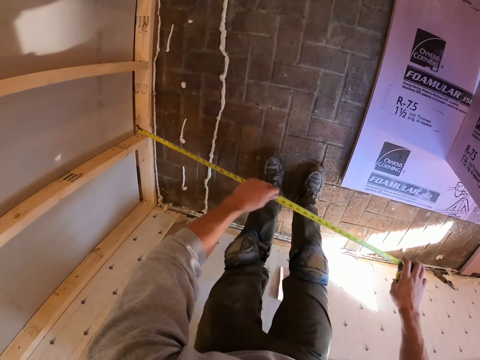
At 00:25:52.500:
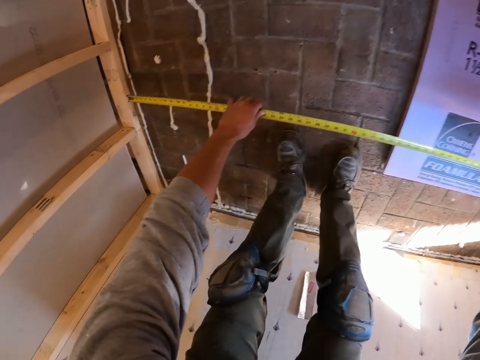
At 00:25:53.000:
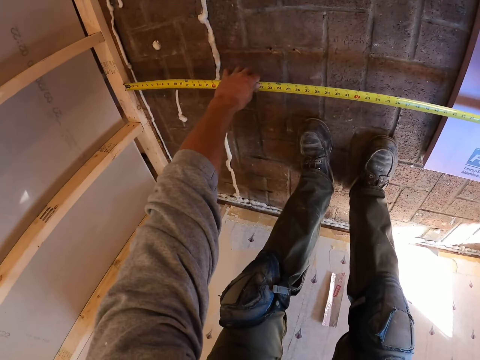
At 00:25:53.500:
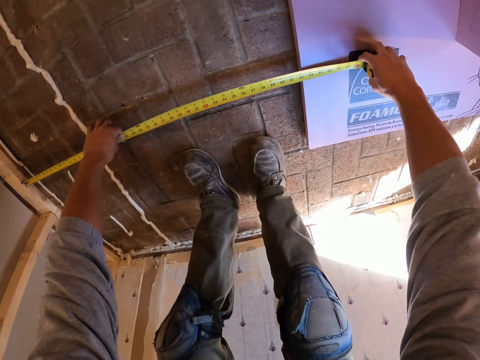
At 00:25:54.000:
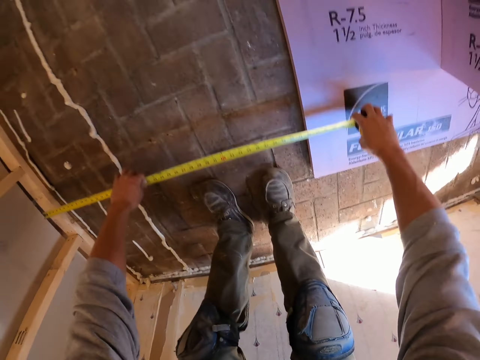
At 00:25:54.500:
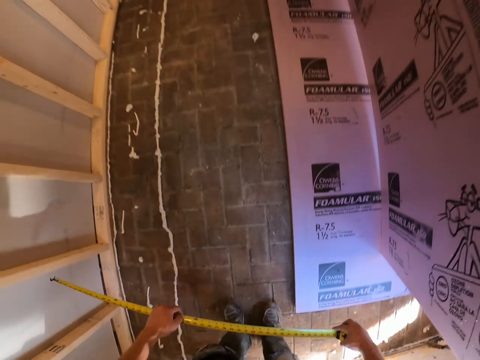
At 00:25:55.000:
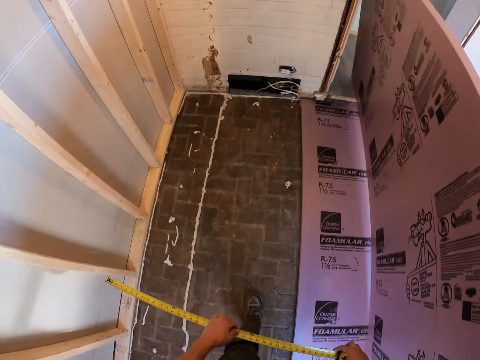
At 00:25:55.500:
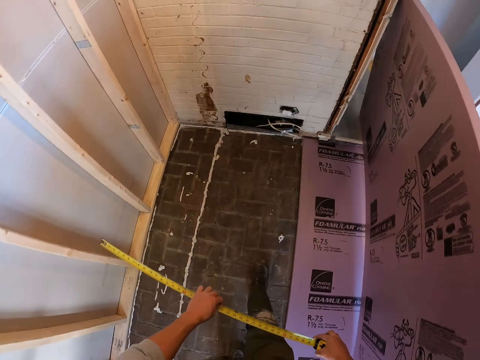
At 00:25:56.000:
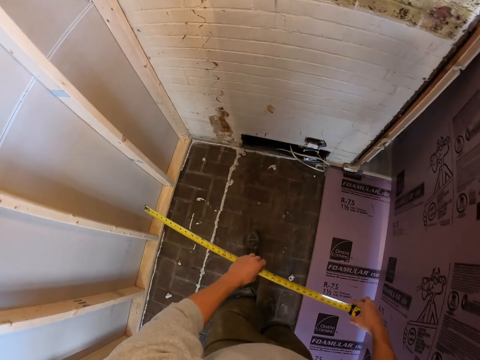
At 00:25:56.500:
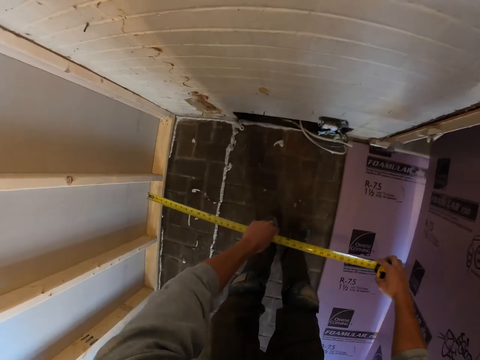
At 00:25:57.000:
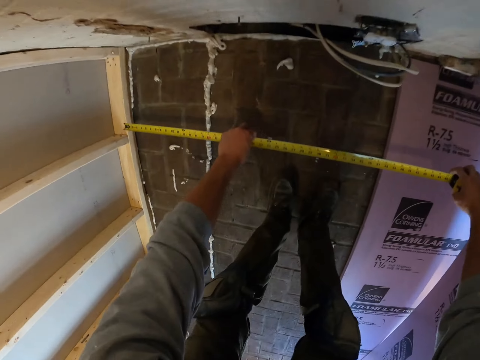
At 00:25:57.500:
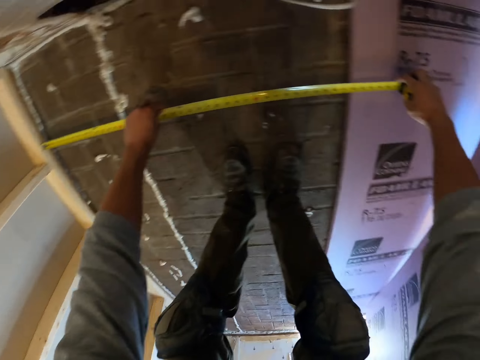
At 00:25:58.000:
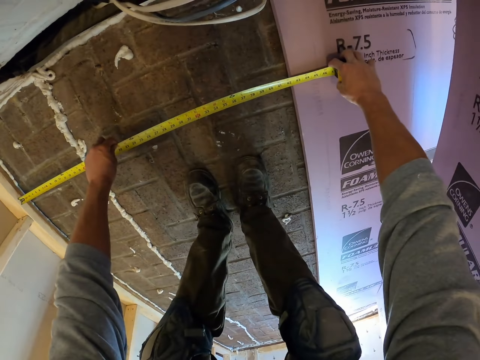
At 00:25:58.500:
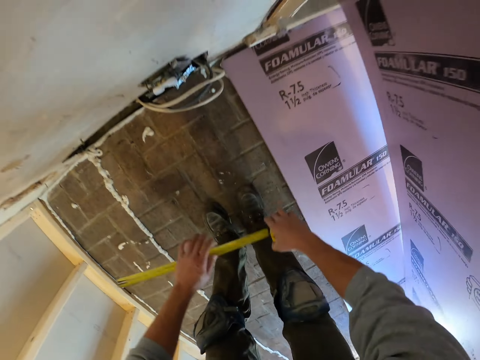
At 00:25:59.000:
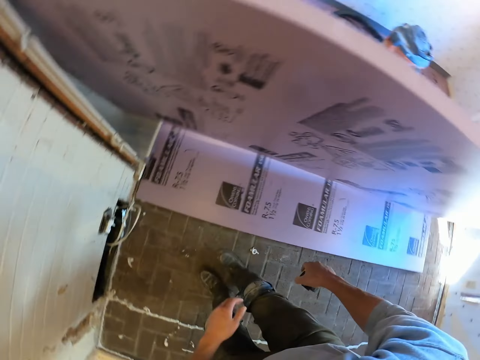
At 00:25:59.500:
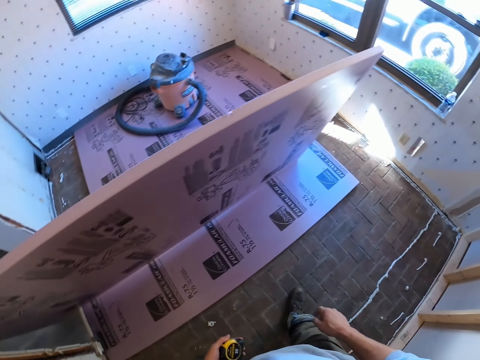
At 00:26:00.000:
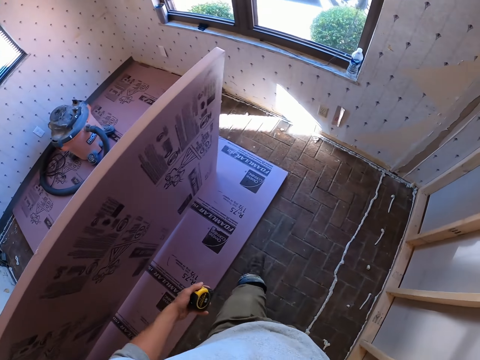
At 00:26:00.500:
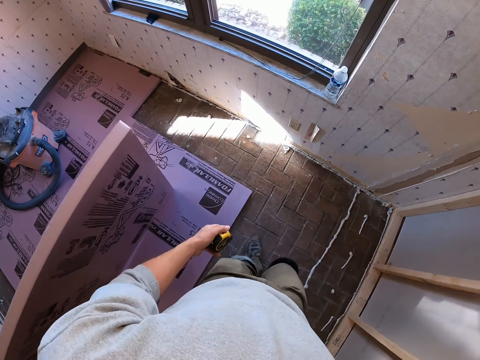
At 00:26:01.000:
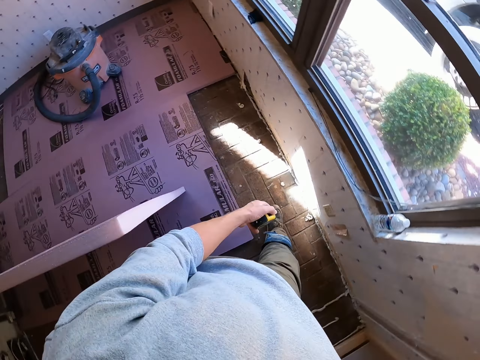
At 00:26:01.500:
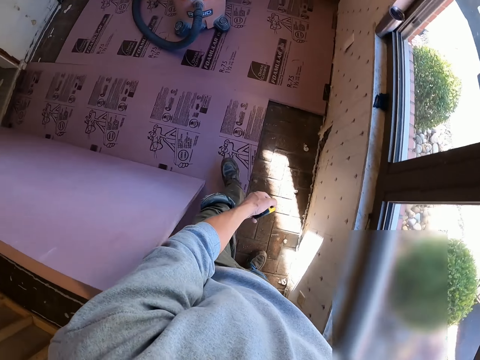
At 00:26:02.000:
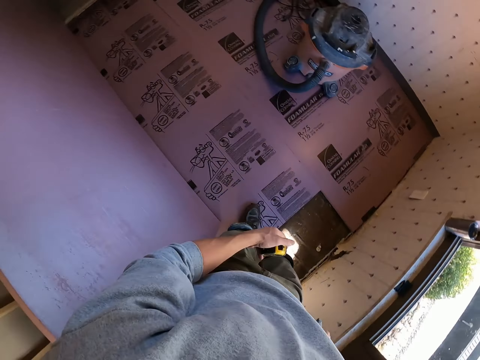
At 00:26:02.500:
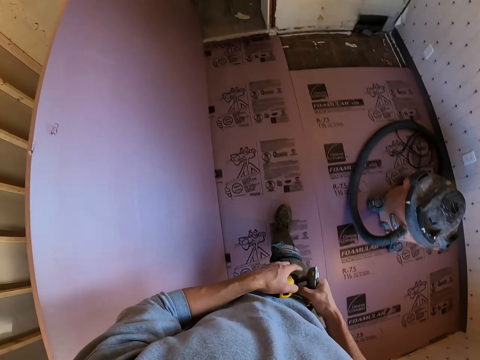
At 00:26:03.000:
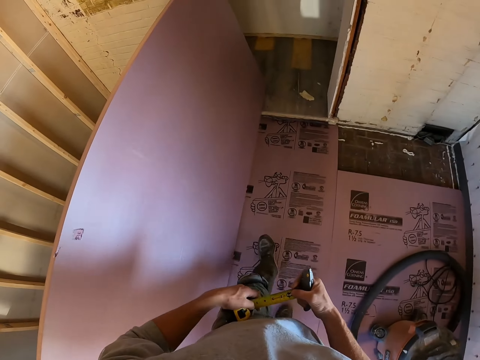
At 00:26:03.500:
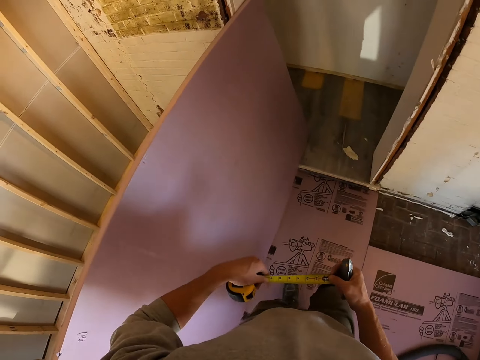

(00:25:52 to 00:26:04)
The camera wearer measures the floor with the measuring tape. They walk in the room. They measure the floor with the measuring tape. They walk in the room.

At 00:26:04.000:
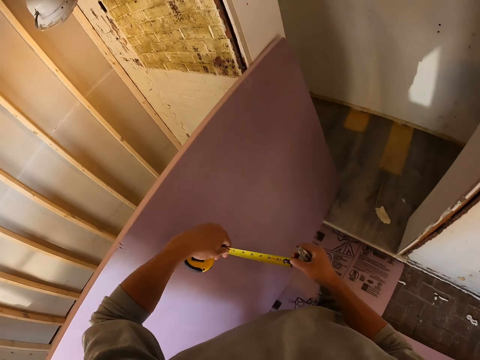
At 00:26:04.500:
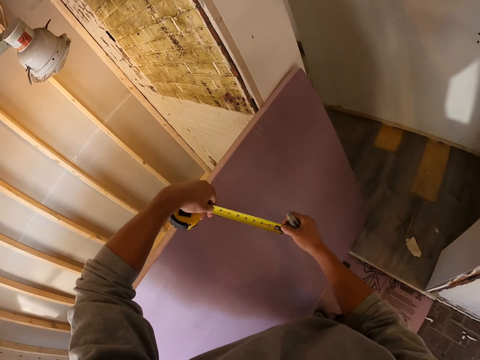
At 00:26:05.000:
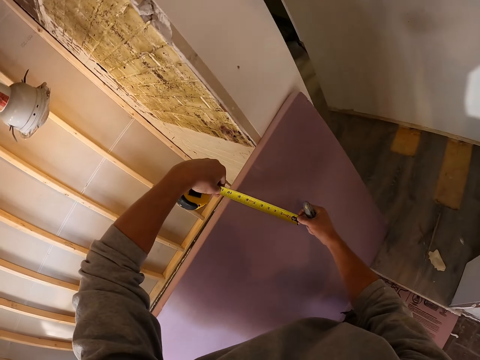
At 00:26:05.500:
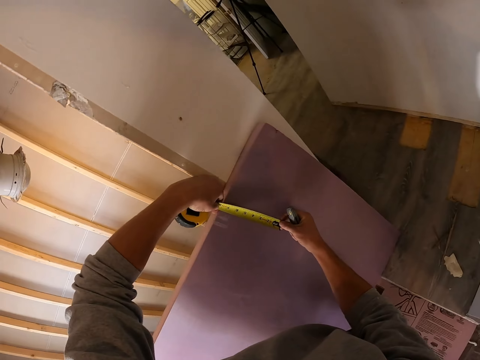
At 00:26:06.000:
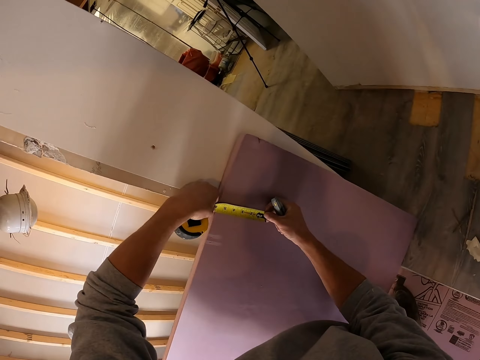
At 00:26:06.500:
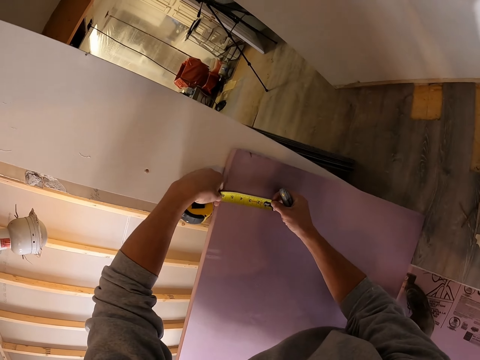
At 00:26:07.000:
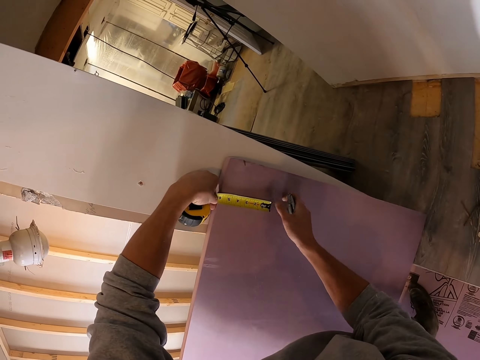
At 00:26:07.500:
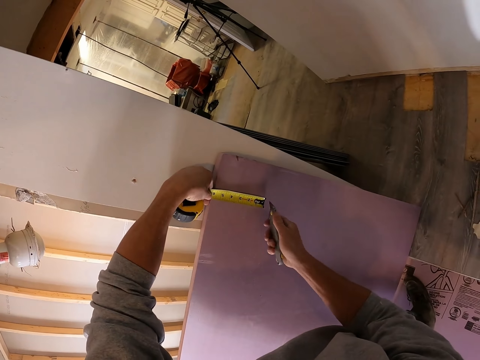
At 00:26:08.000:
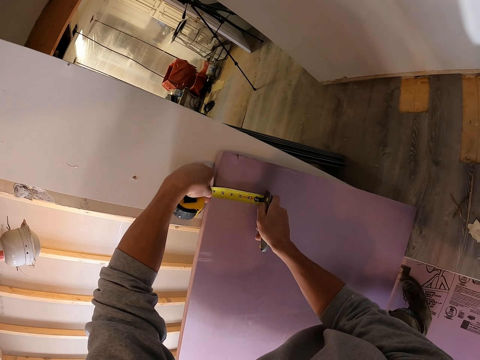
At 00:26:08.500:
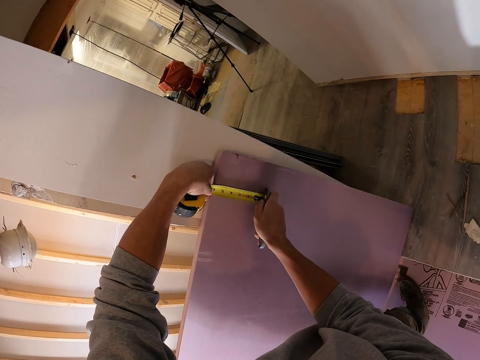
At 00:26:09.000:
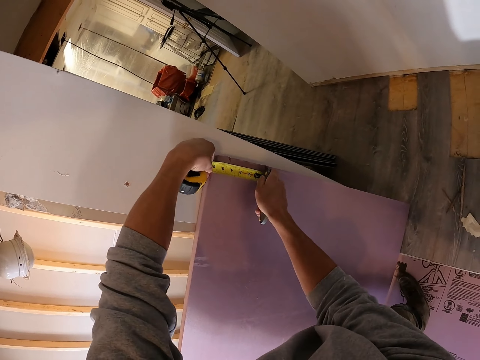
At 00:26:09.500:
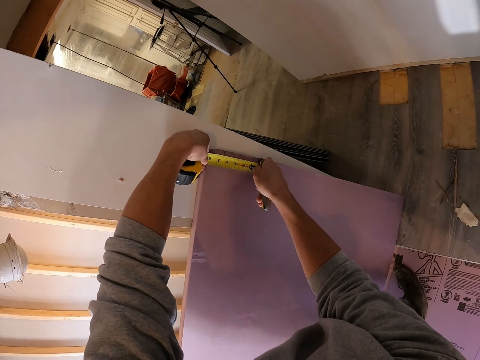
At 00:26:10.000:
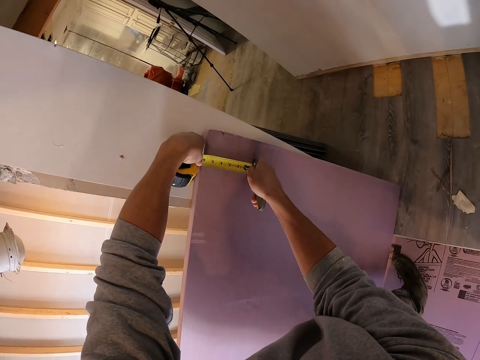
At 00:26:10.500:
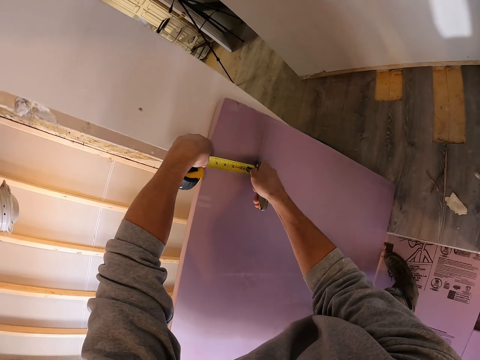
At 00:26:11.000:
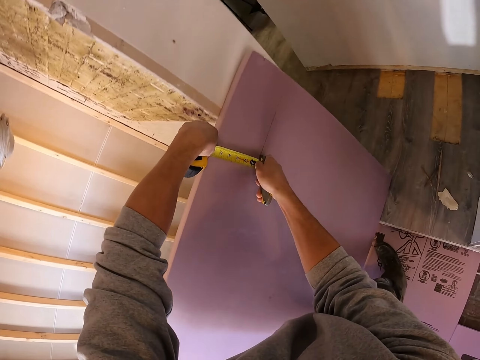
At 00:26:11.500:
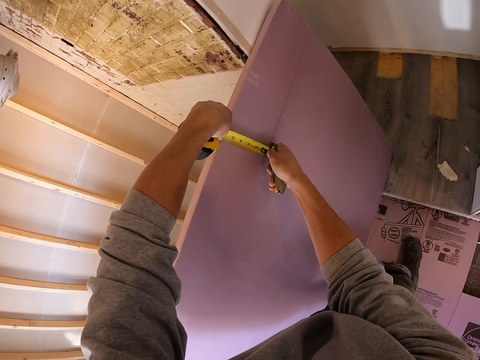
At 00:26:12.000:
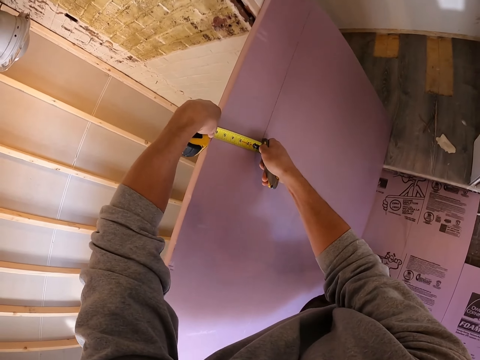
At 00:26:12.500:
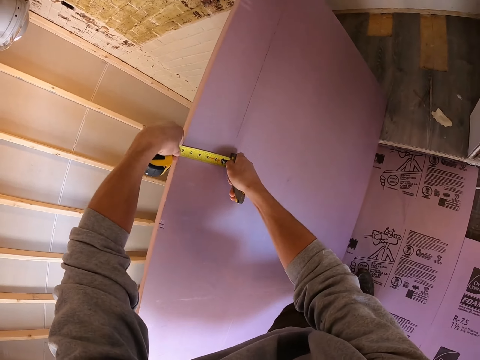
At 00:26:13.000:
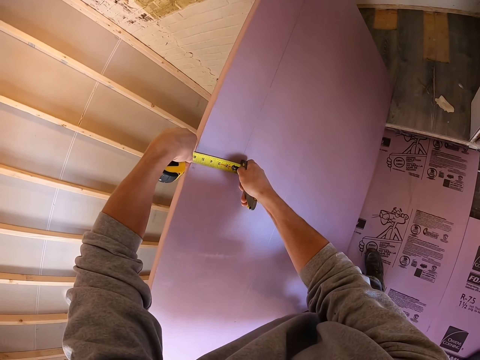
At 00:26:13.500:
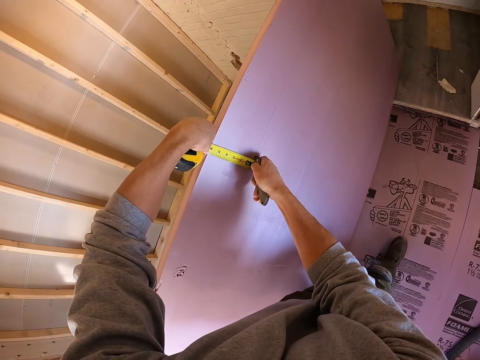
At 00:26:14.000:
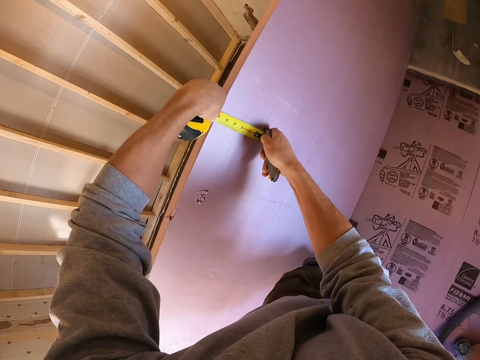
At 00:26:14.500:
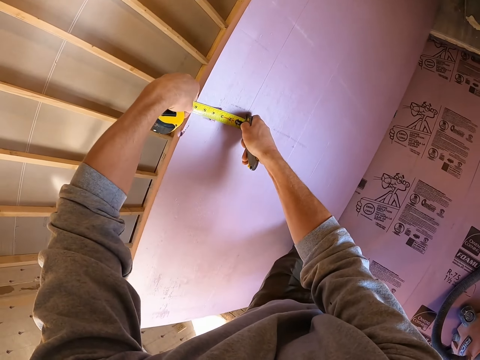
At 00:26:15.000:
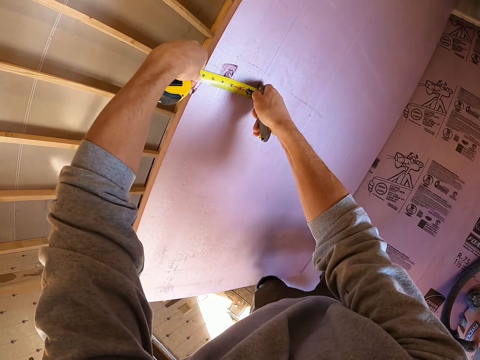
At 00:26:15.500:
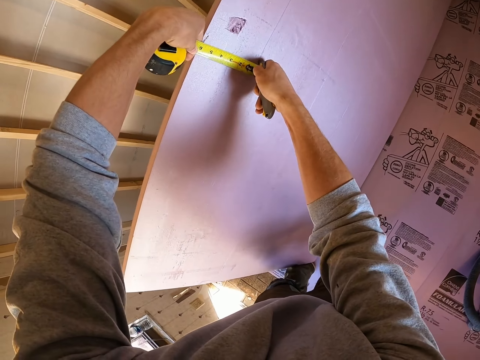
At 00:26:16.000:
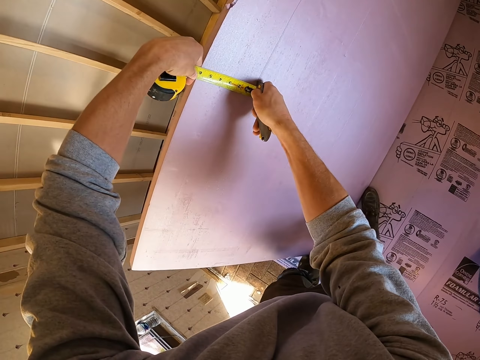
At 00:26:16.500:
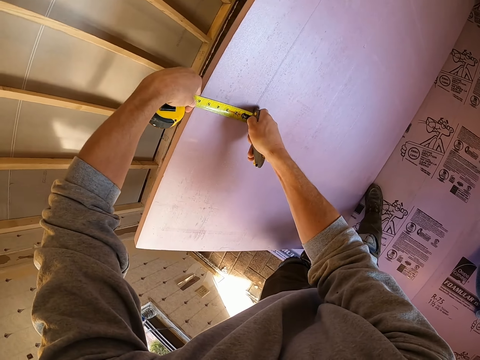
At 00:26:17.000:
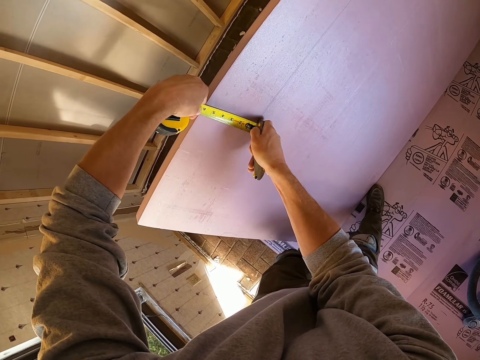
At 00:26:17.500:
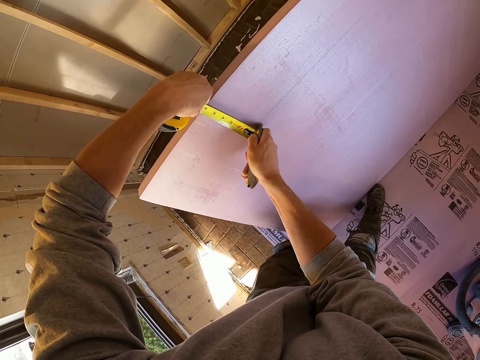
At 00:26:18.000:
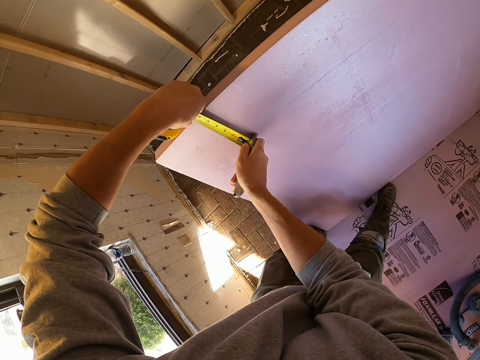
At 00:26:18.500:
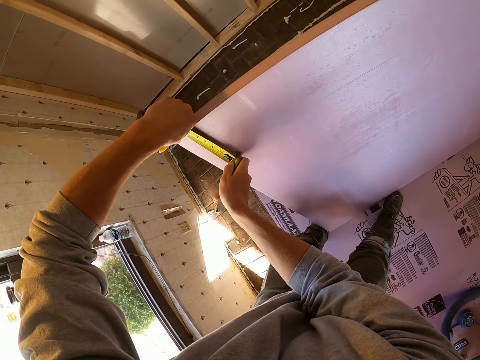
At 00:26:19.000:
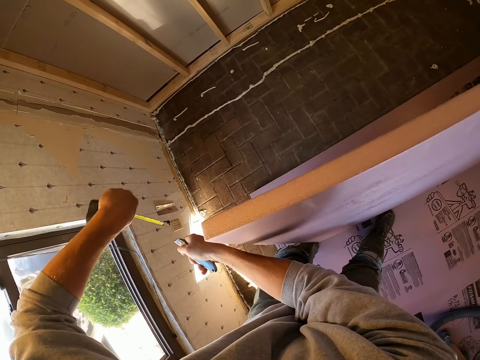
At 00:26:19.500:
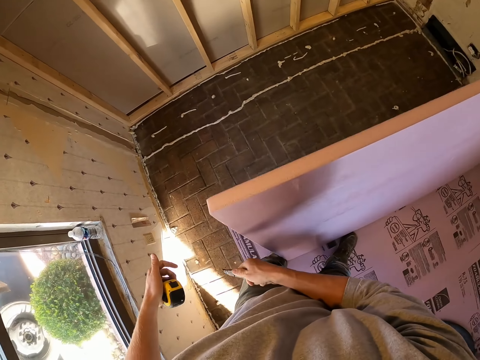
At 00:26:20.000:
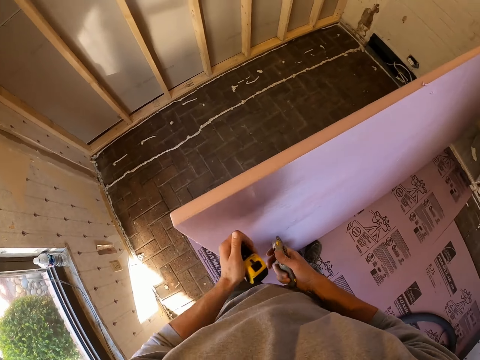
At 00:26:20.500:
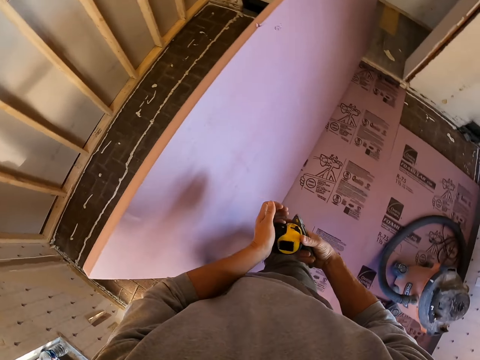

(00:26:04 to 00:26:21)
The camera wearer measures the carton floor board with the measuring tape. They cut the carton floor board with the pocket knife. They mark the measurement. They put the measuring tape in the pocket.
